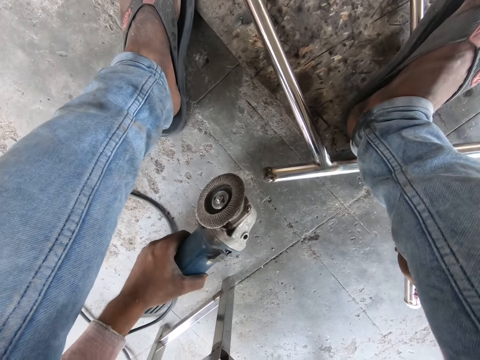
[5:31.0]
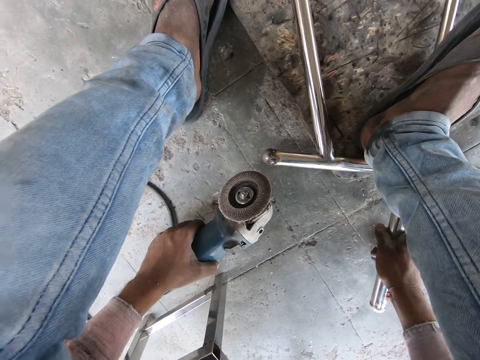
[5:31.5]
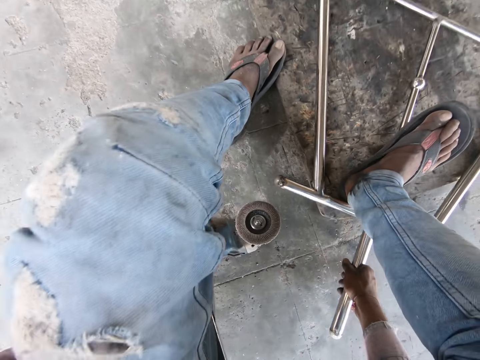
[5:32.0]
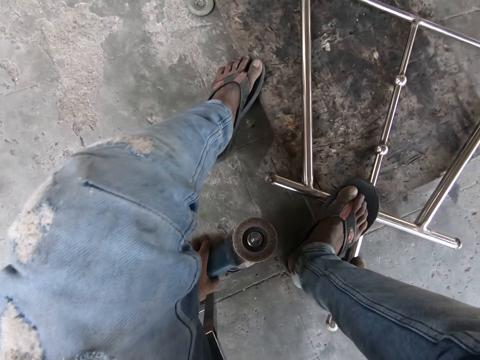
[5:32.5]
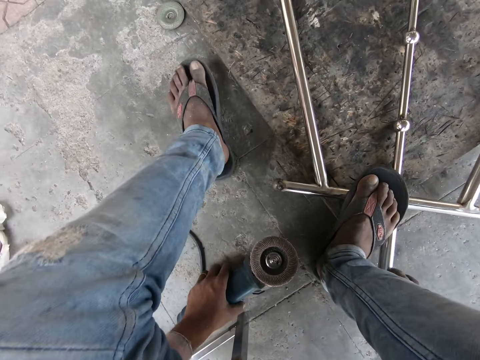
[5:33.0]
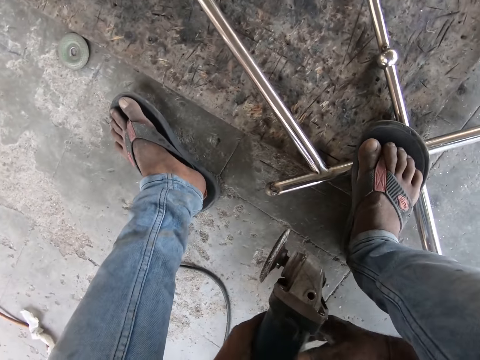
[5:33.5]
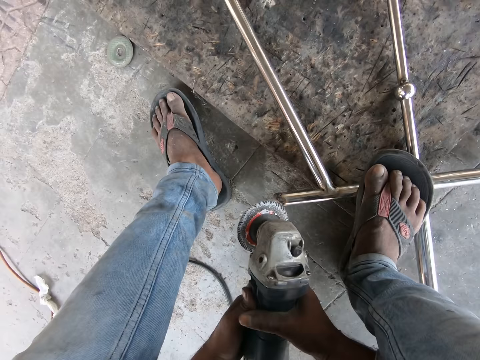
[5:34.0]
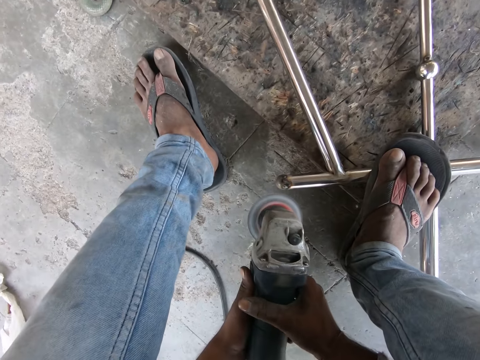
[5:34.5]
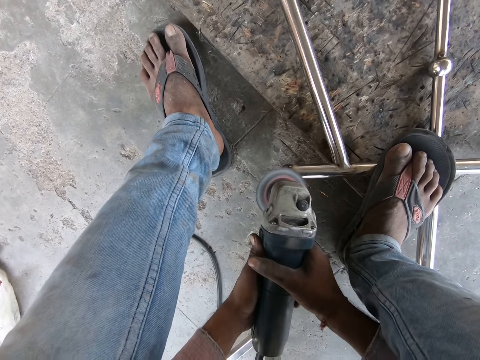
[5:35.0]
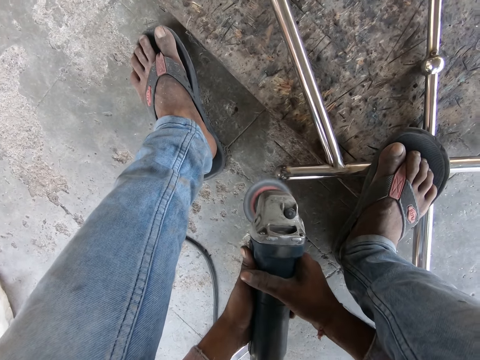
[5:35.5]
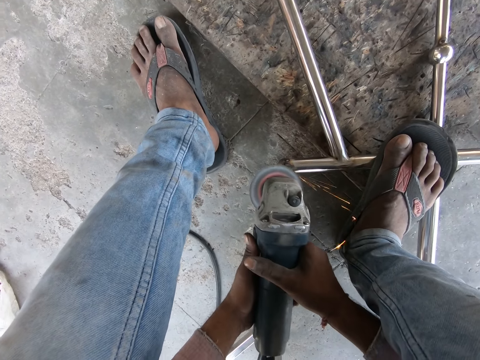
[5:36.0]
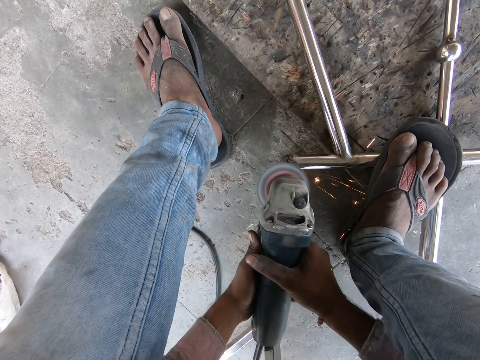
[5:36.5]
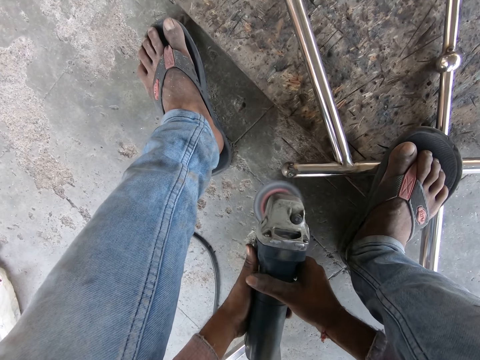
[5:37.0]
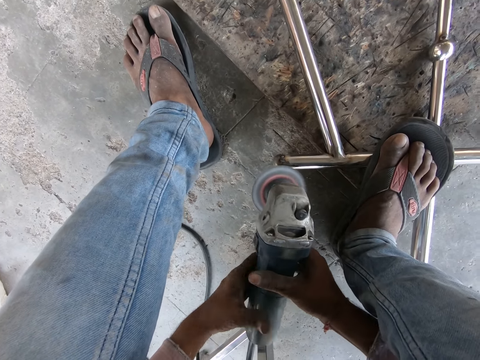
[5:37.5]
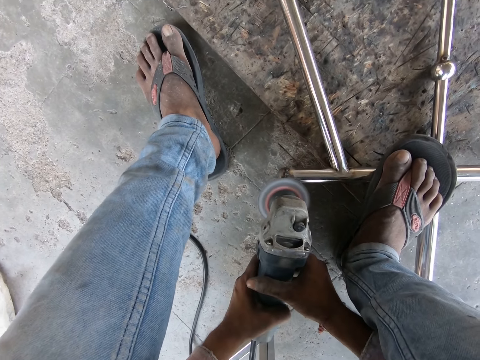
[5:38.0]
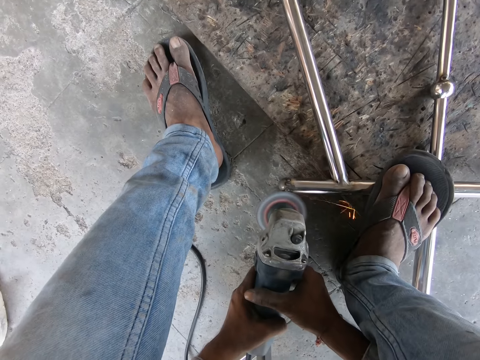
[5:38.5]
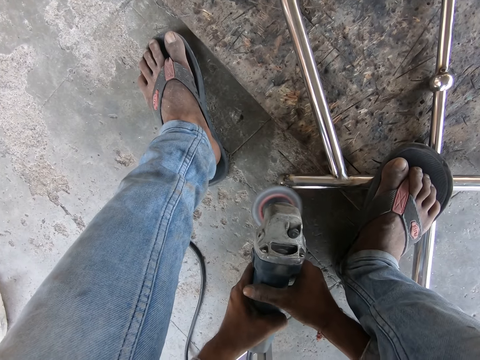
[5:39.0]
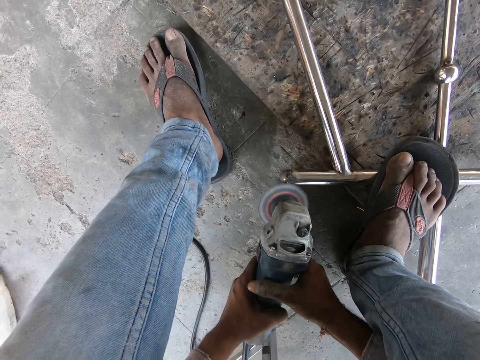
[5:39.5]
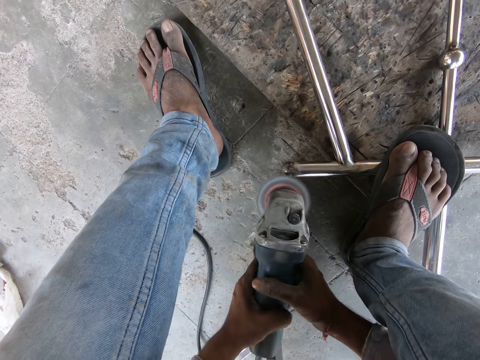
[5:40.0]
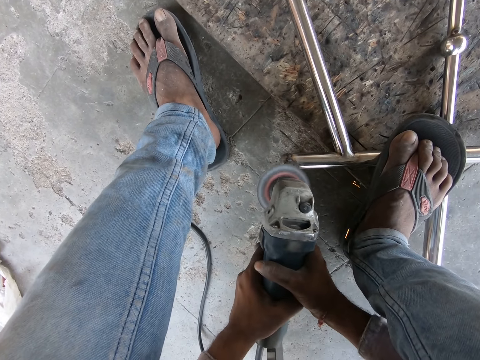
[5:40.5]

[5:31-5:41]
The camera wearer moves the right hand up and lifts the grinder. They step on the metal and lift the metal. They lift the grinder and lift the right hand. They grind the metal and hold the grinder. They polish the metal structure.

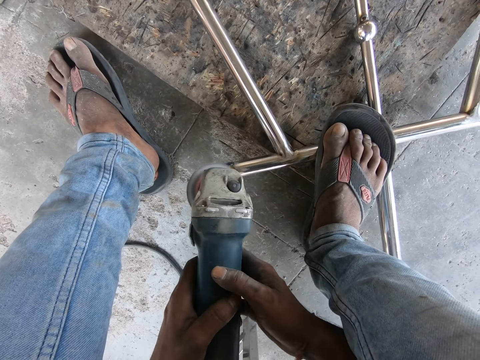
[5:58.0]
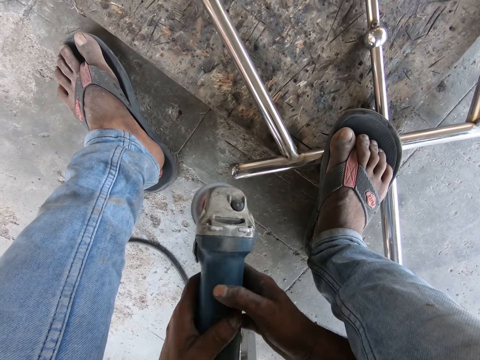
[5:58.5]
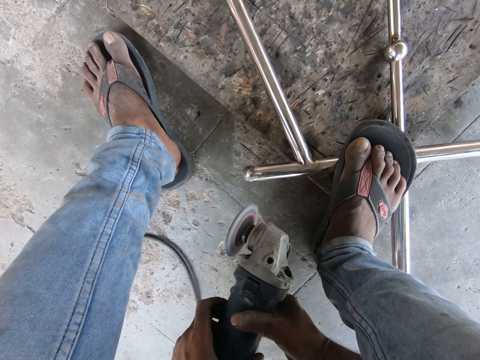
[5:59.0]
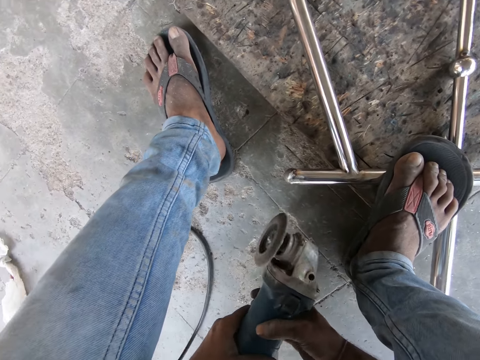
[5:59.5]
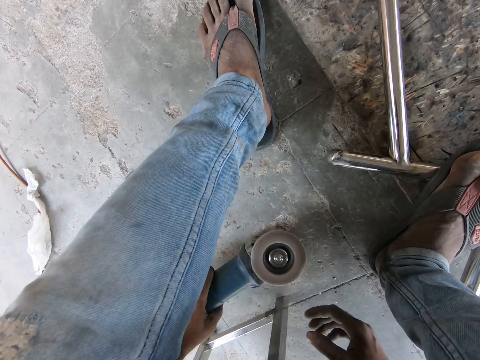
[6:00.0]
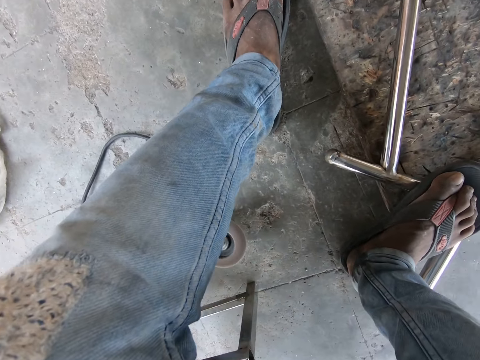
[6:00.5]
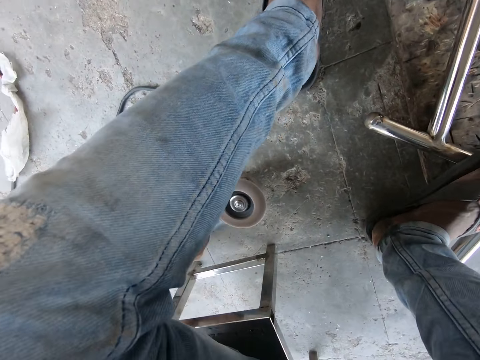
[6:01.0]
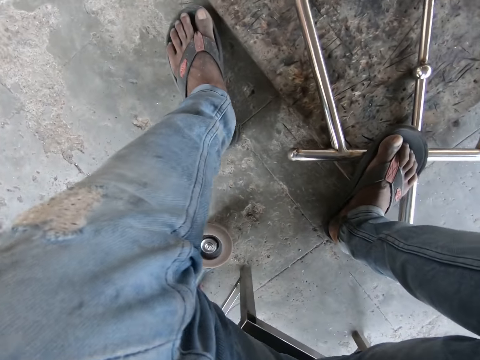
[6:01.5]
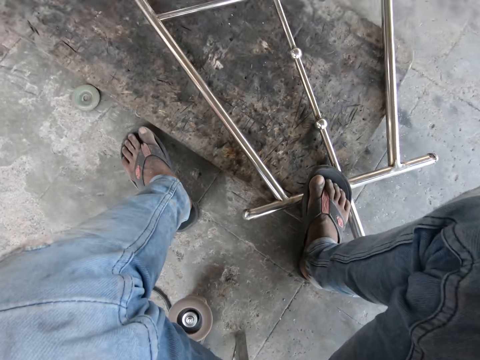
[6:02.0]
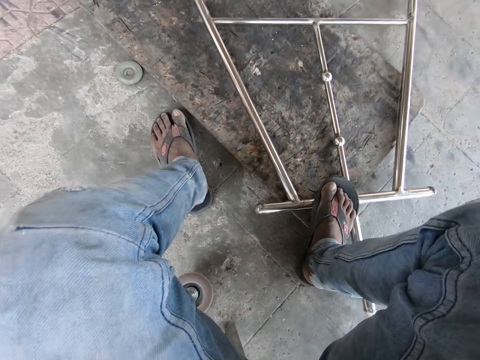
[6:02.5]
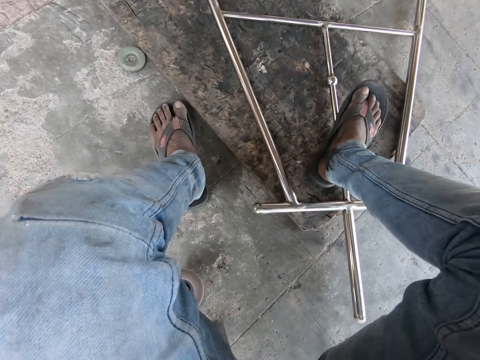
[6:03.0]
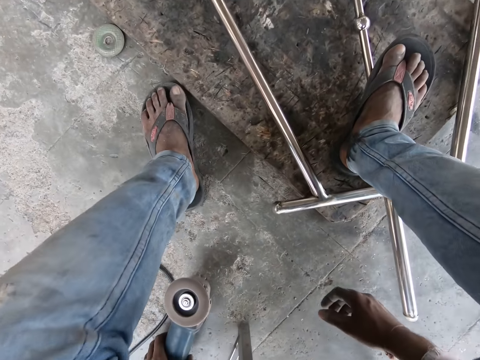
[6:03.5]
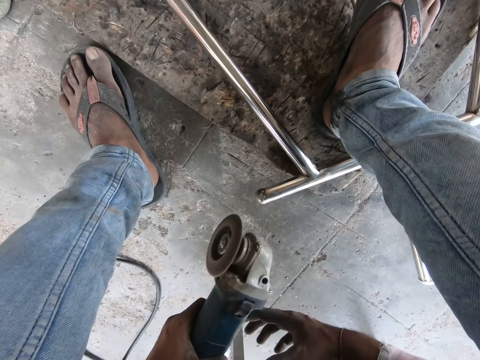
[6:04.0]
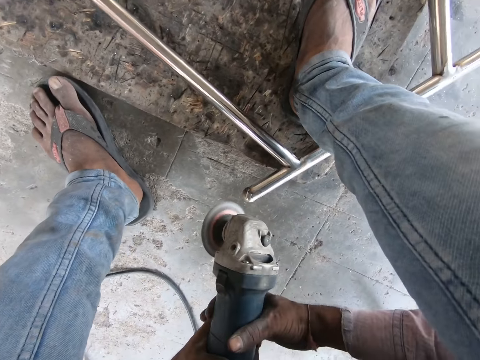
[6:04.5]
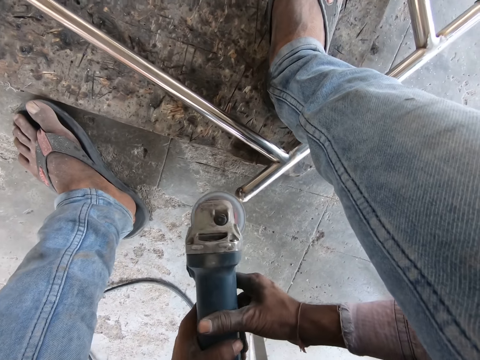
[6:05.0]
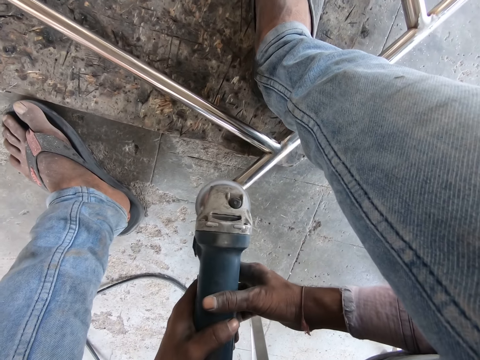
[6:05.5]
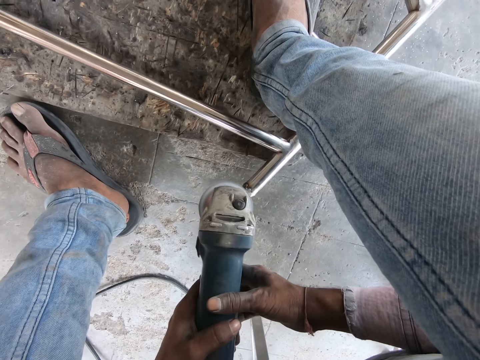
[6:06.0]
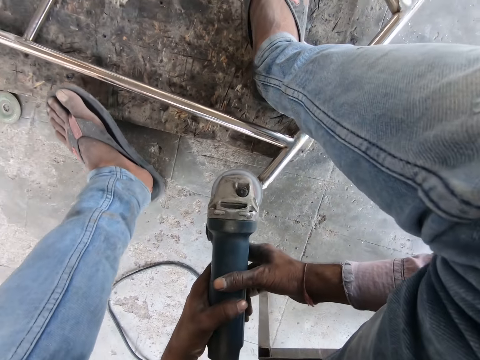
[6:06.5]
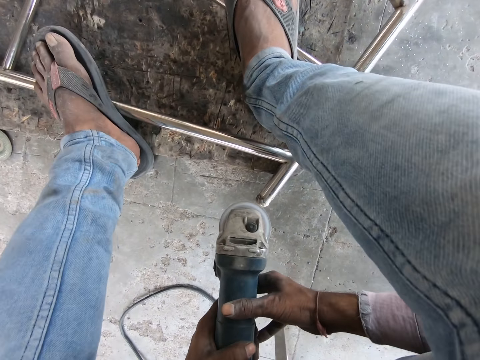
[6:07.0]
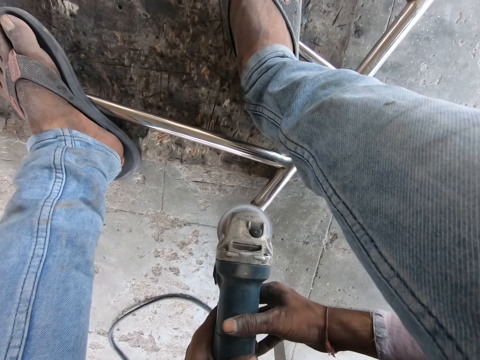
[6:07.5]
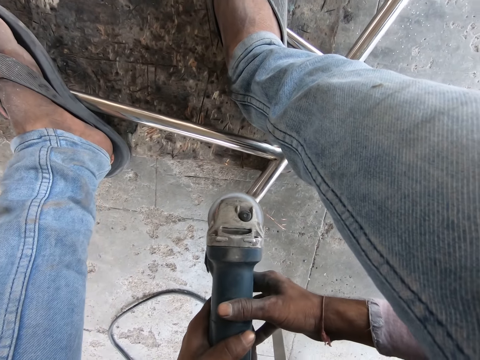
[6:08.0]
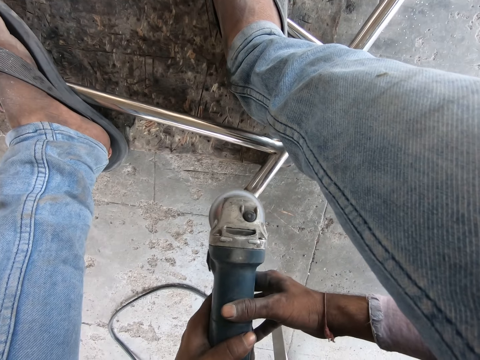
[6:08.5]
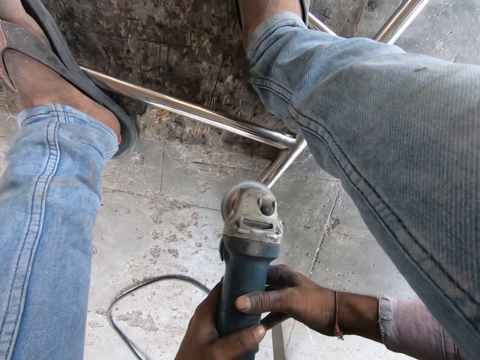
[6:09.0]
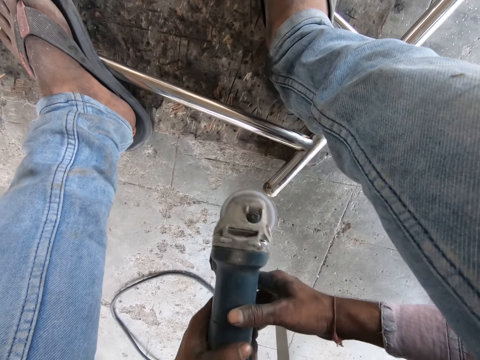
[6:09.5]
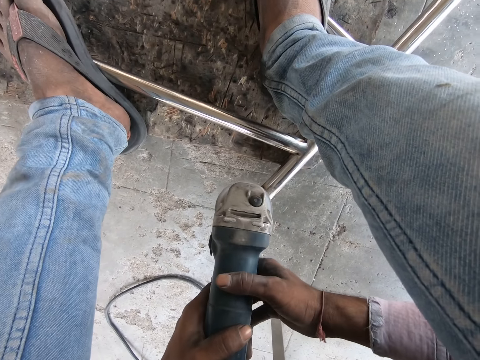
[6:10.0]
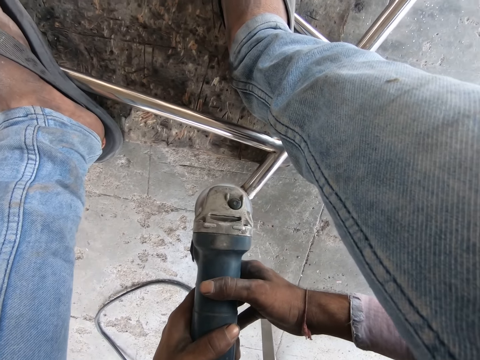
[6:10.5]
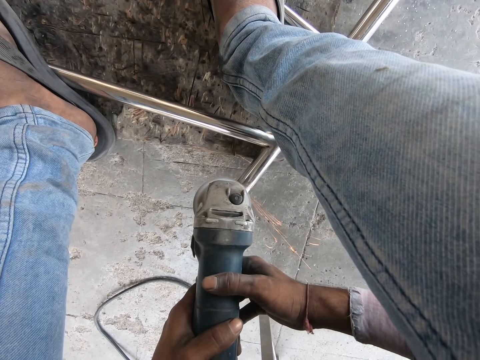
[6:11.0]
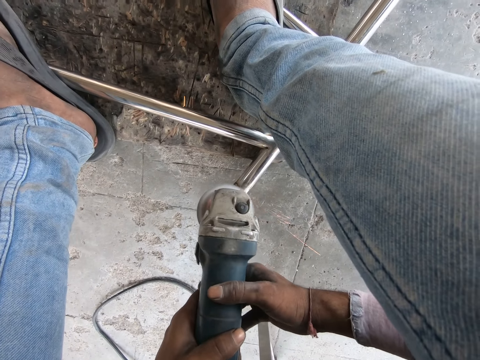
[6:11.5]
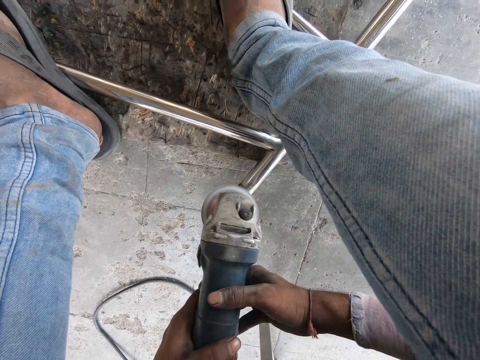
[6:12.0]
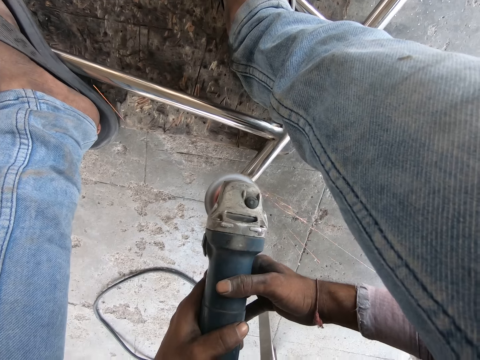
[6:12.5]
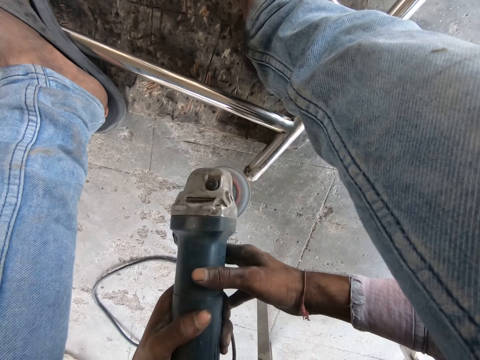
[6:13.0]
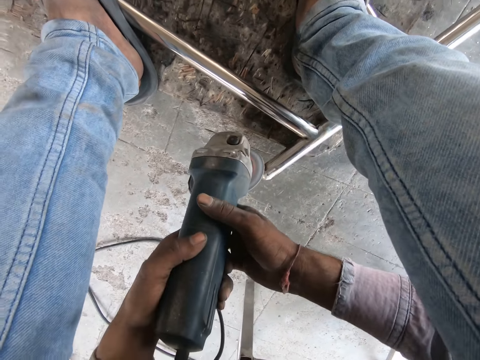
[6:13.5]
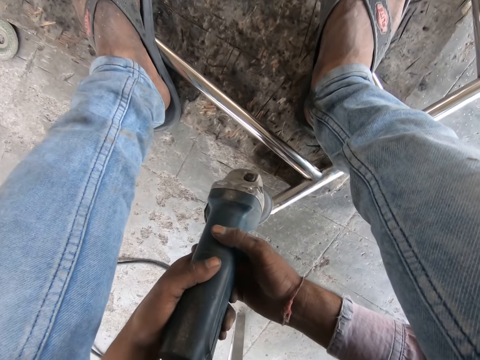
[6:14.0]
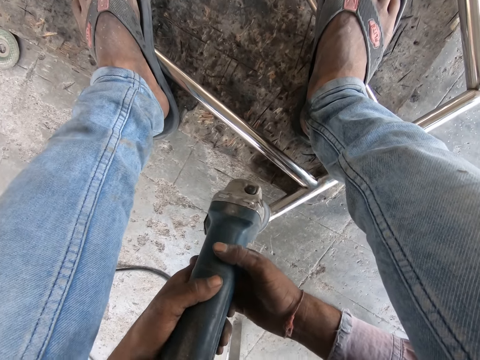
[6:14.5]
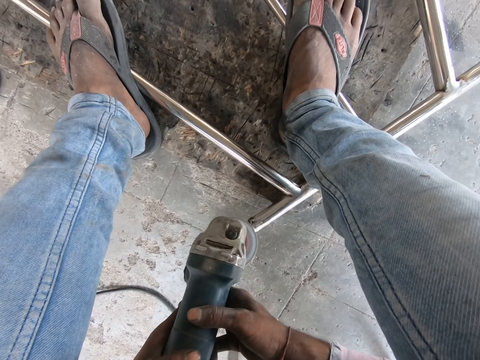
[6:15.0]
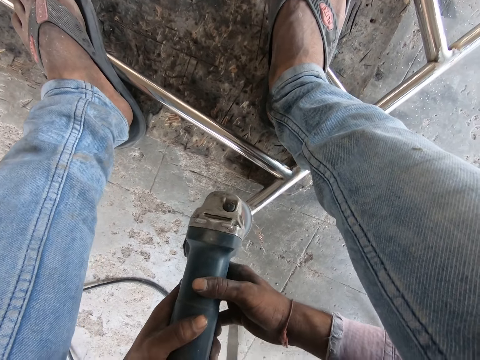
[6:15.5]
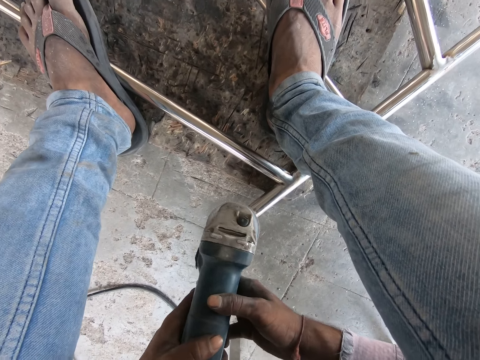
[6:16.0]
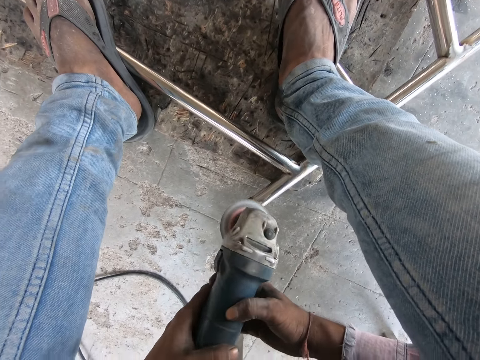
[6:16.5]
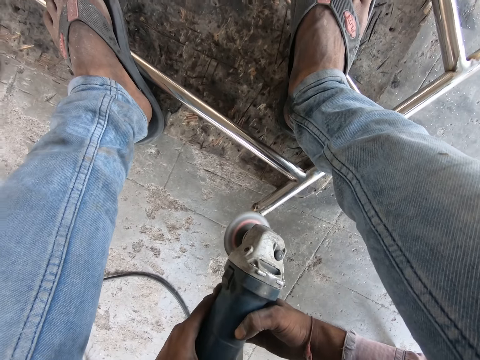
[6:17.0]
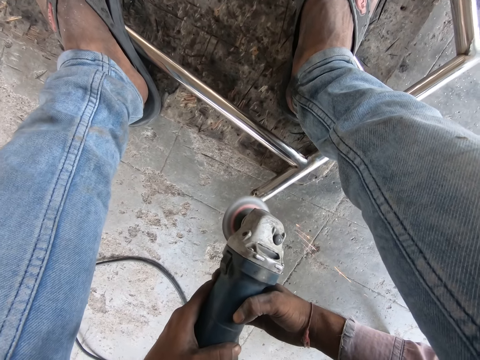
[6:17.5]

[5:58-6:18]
The camera wearer lifts the grinder up. They move the hands and put the grinder down on the floor. They look around. They move the hand forward and step on the metal. They lift the grinder up. They grind the metal. They polish the metal structure. They step on the metal. They grind the metal.
